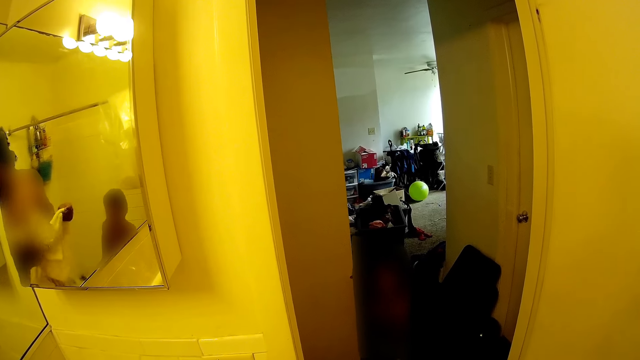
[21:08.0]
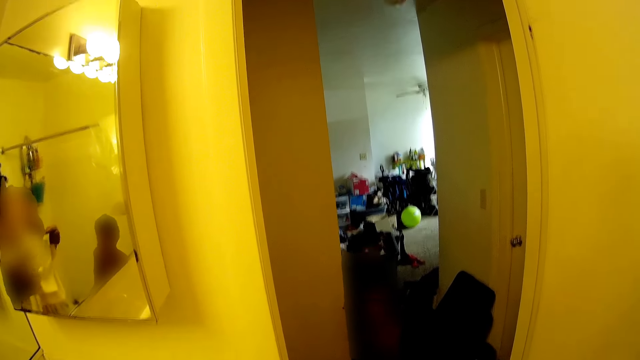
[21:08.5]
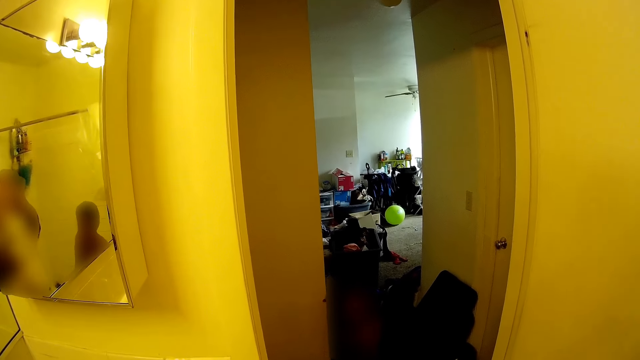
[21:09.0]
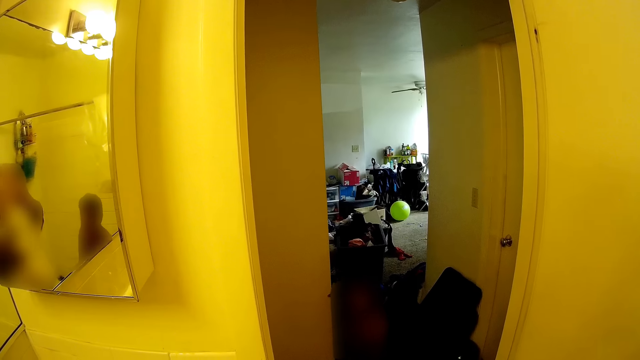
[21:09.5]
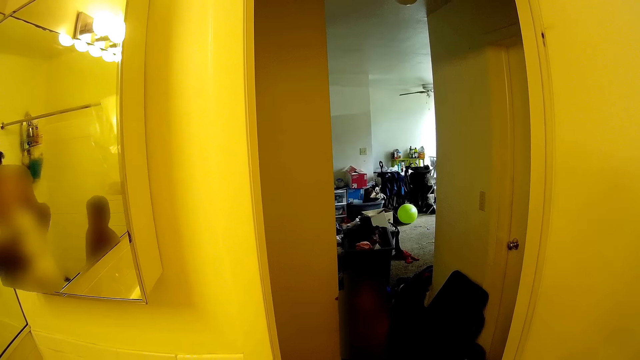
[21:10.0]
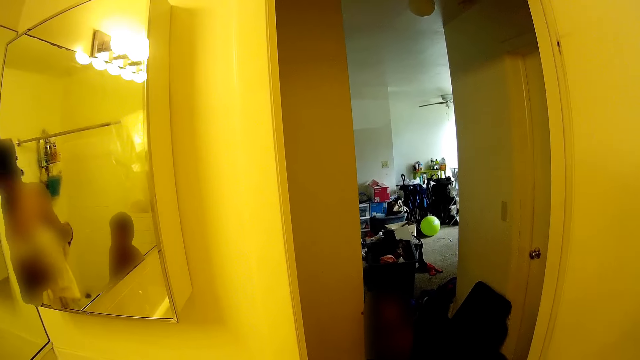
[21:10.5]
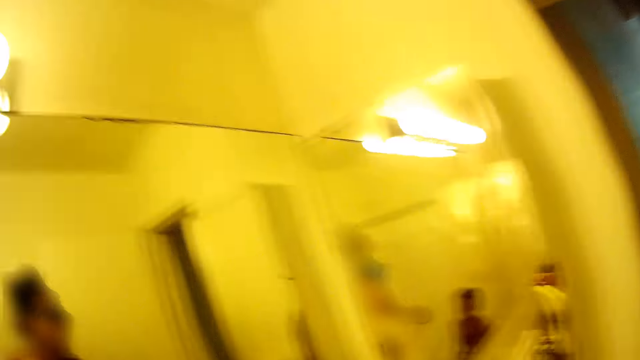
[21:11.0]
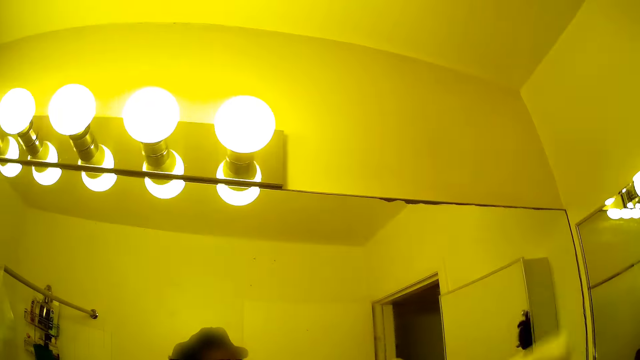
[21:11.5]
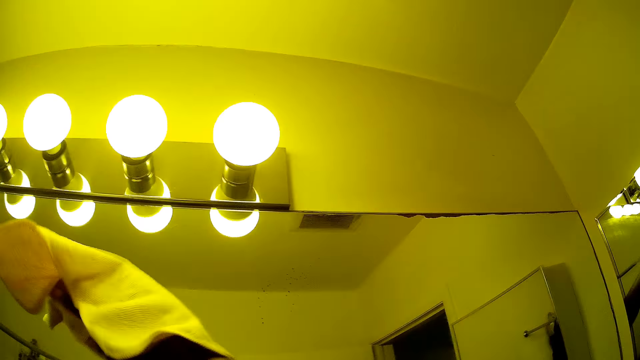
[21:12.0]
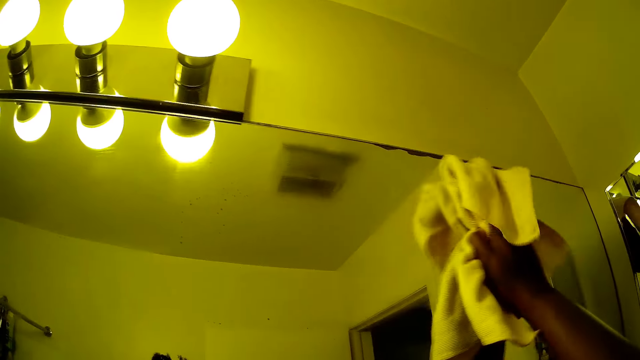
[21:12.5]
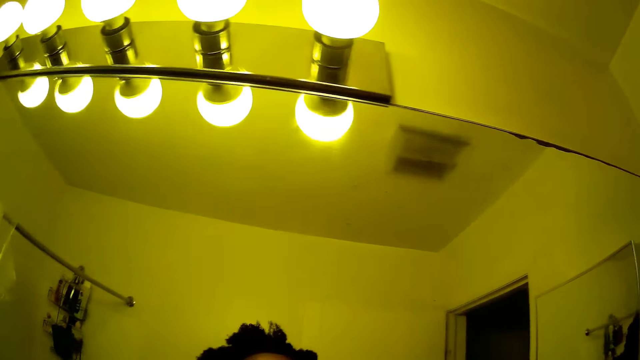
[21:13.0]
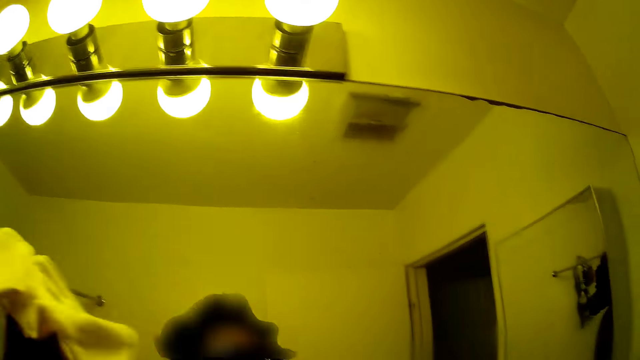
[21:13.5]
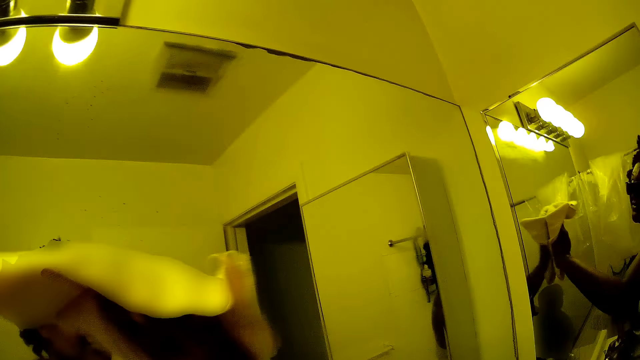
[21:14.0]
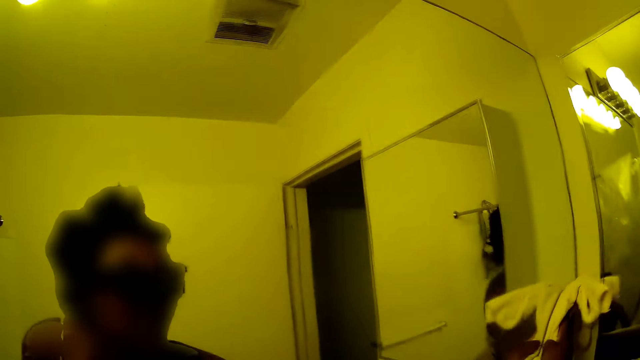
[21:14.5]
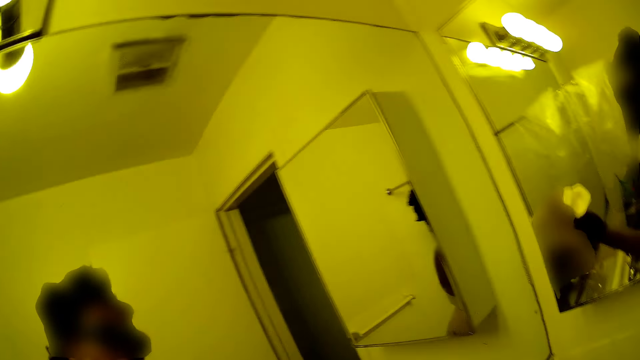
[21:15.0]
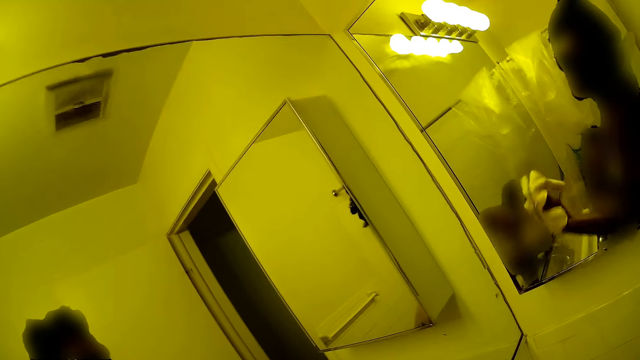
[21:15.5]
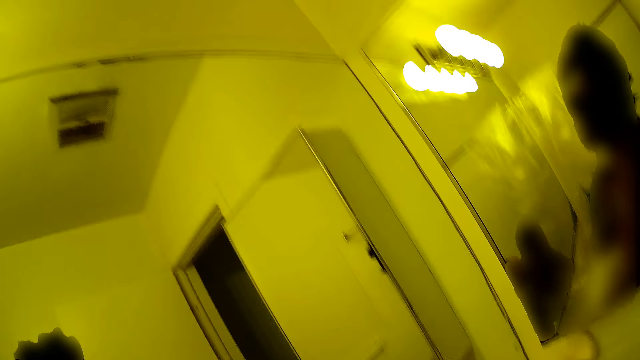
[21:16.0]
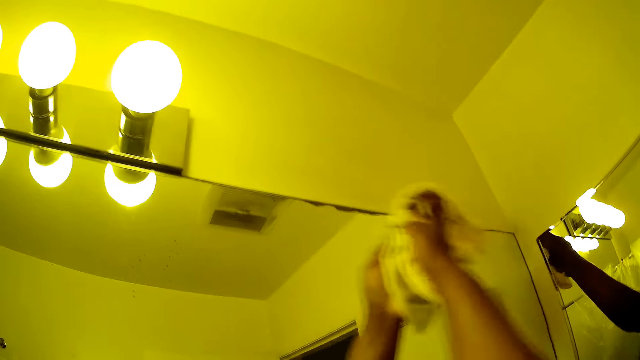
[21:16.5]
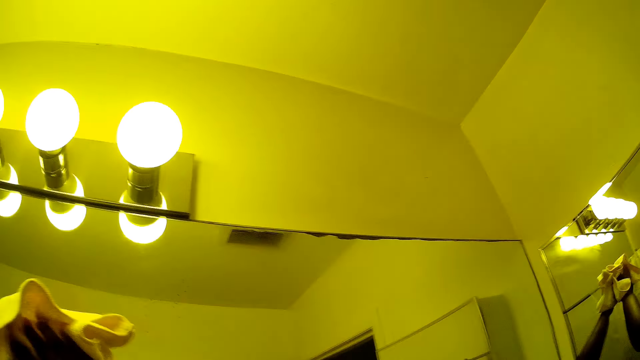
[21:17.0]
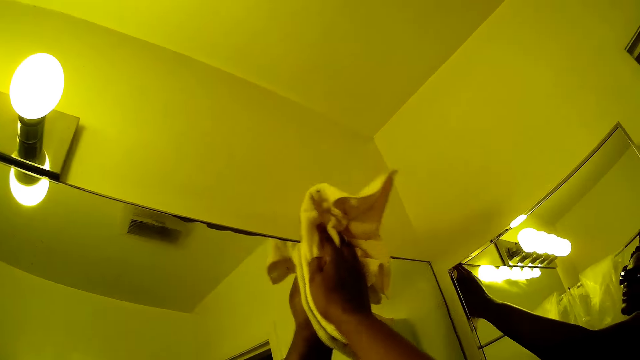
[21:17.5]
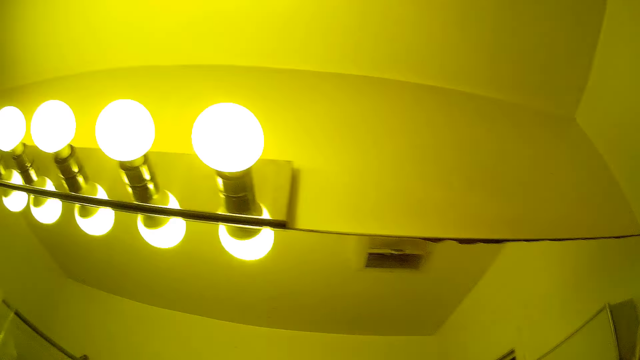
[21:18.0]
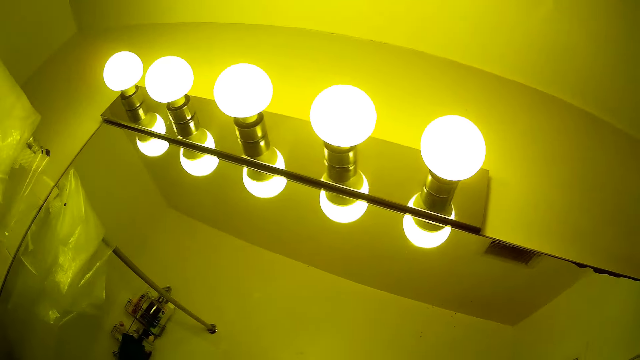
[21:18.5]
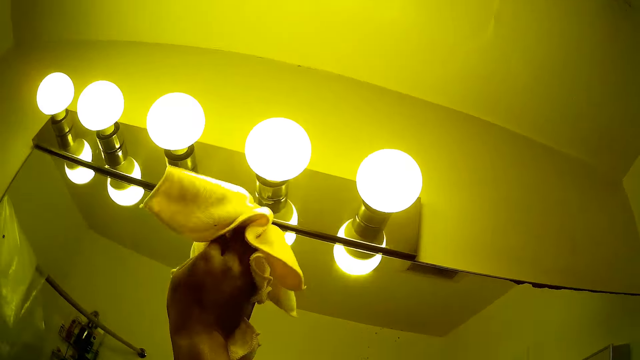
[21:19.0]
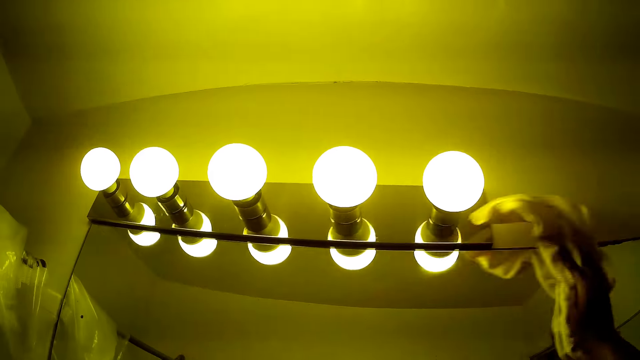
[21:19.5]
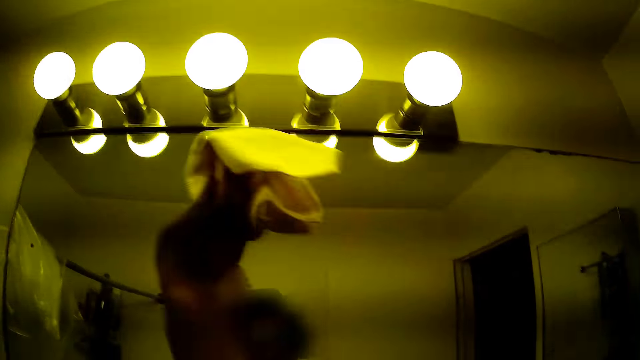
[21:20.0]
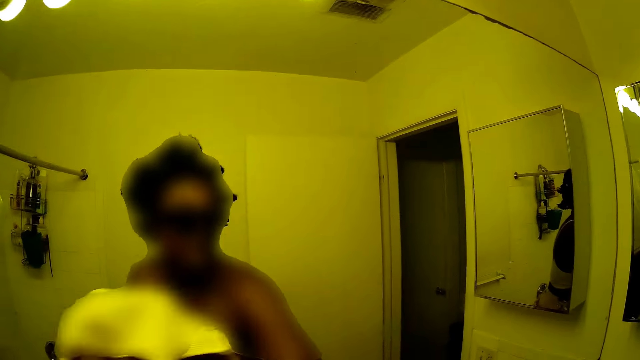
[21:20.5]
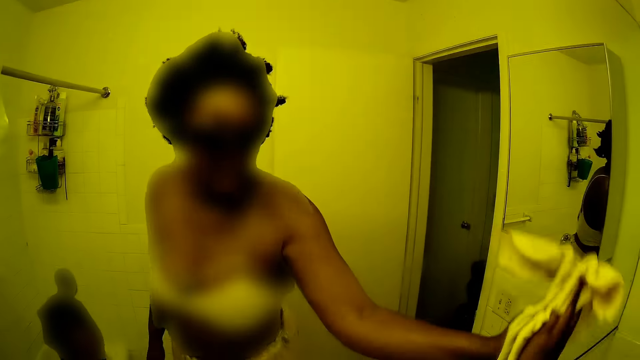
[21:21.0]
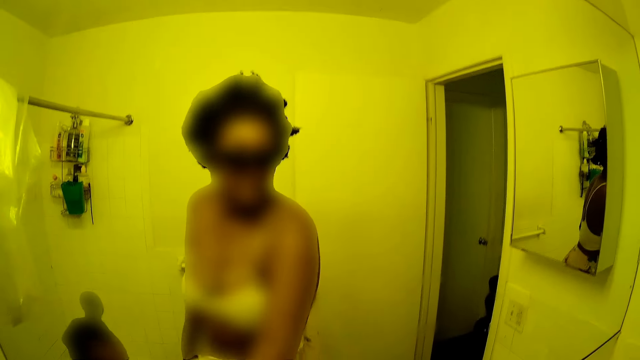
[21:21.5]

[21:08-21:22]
The camera wearer cleans the mirror with a rag or towel in her right hand. She wipes the mirror with the towel repeatedly.

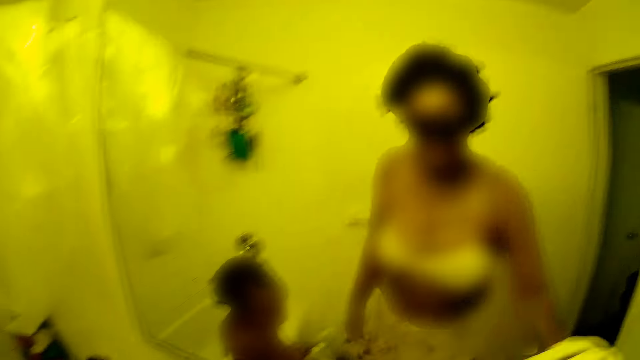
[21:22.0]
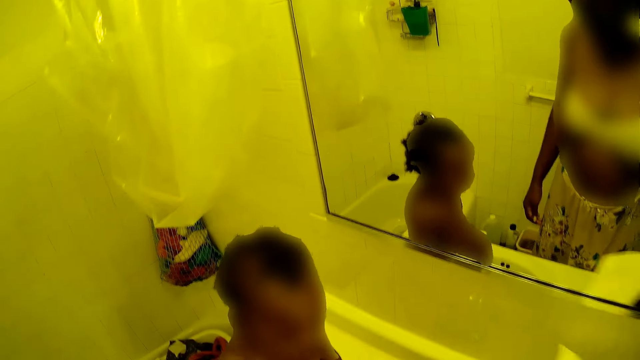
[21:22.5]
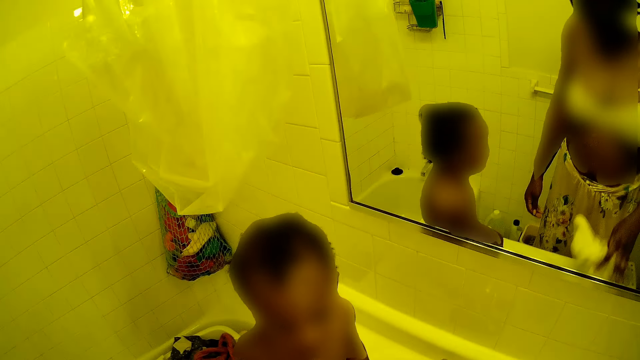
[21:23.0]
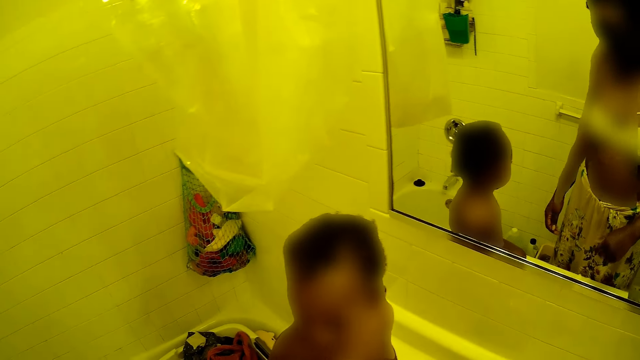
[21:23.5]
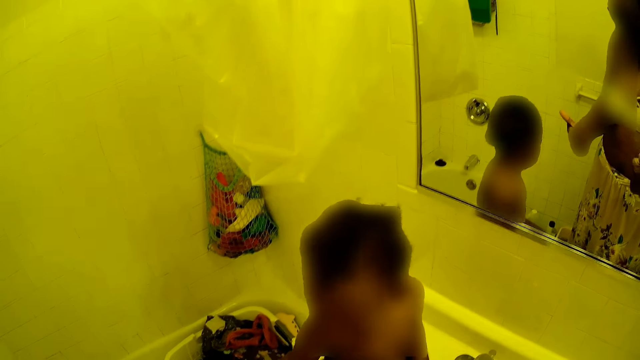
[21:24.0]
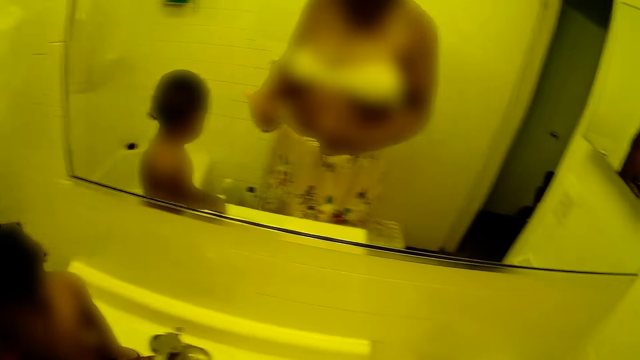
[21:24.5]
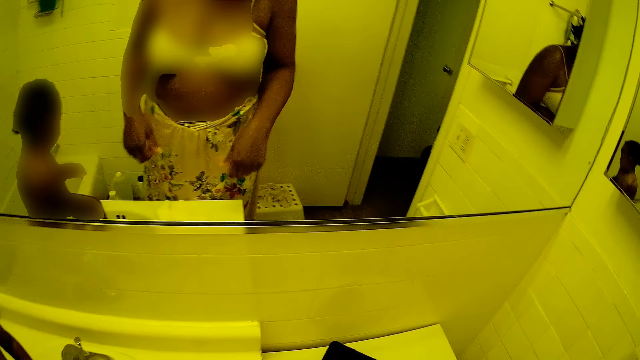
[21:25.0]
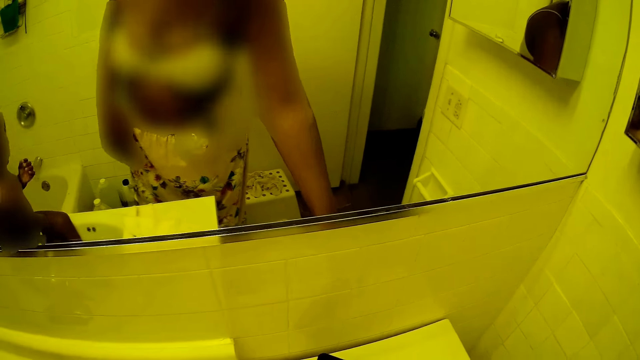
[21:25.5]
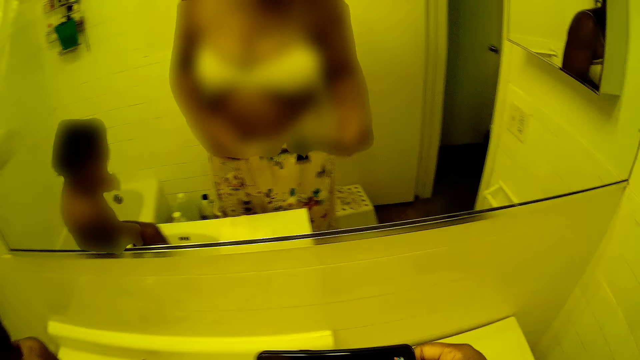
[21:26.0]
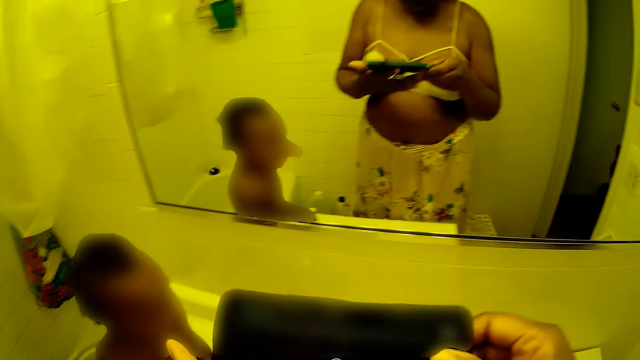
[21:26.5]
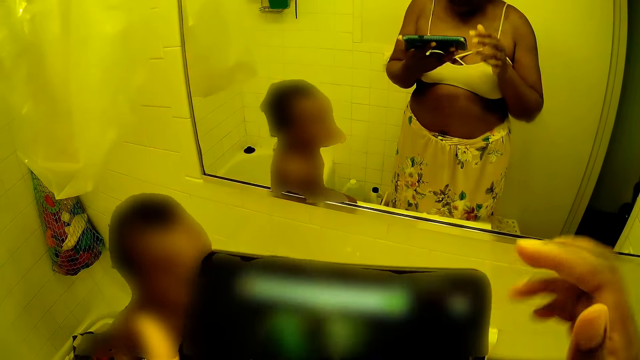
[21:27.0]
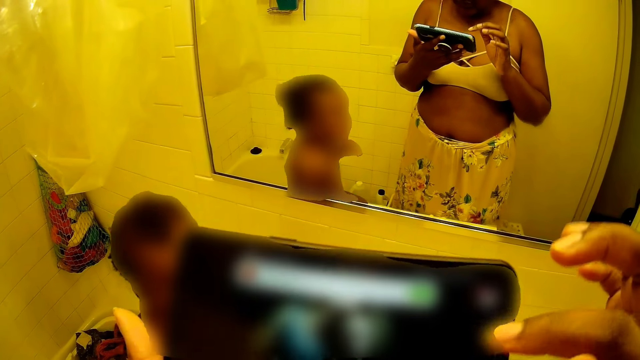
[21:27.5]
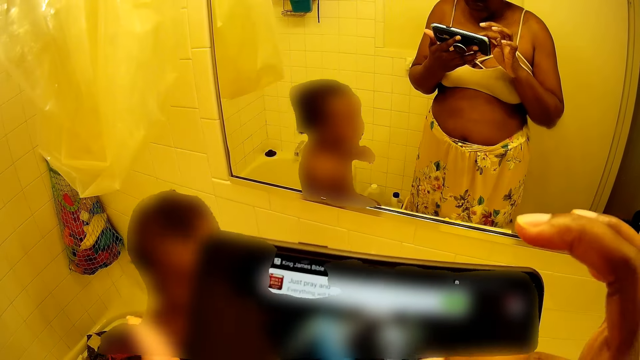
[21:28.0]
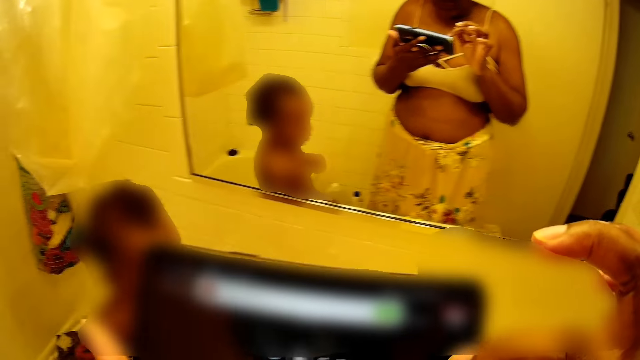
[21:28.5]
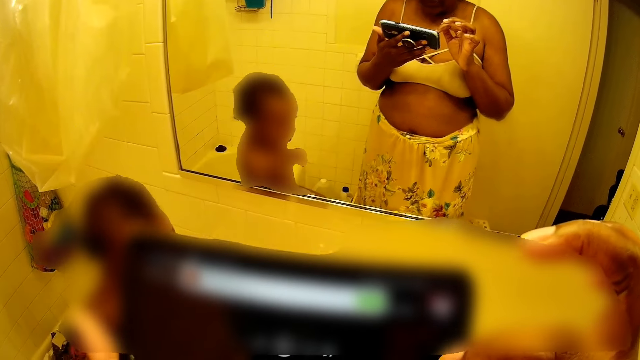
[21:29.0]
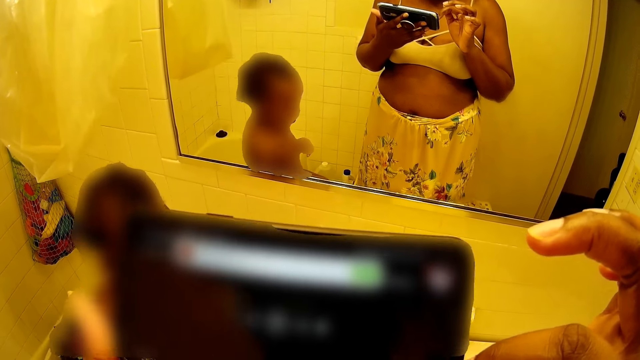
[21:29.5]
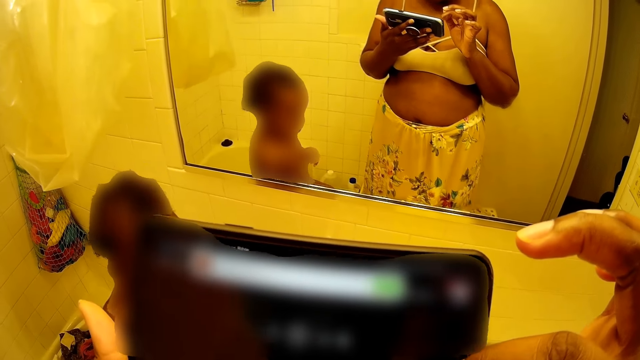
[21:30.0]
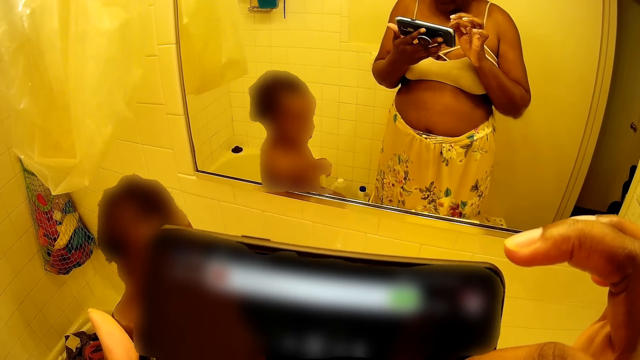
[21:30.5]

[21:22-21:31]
The camera wearer interacts with the baby. She drops the rag in her right hand in the hand wash sink. She talks with the baby. She picks the phone from the hand wash sink with her right hand. She passes the phone in her right hand to her left hand. She uses the phone.
